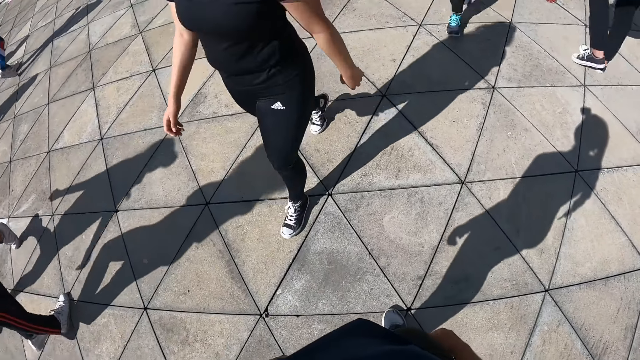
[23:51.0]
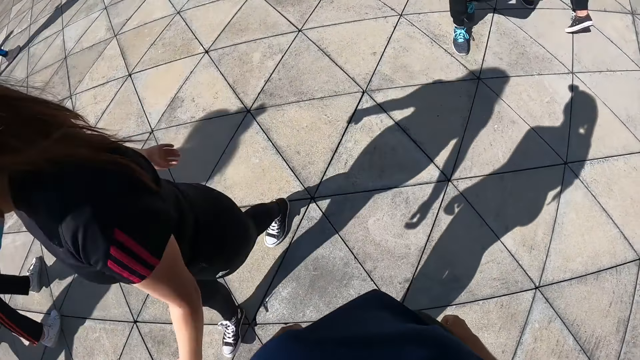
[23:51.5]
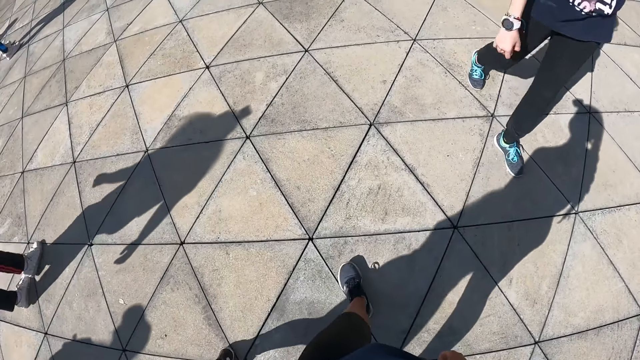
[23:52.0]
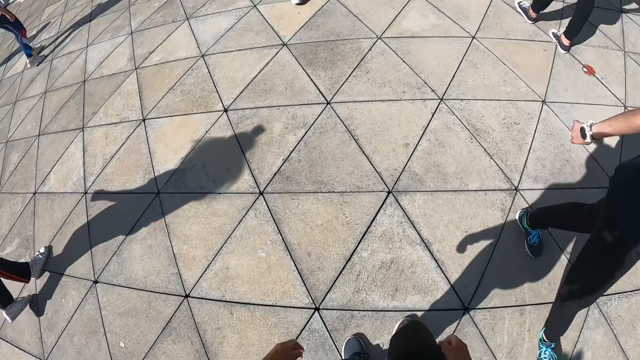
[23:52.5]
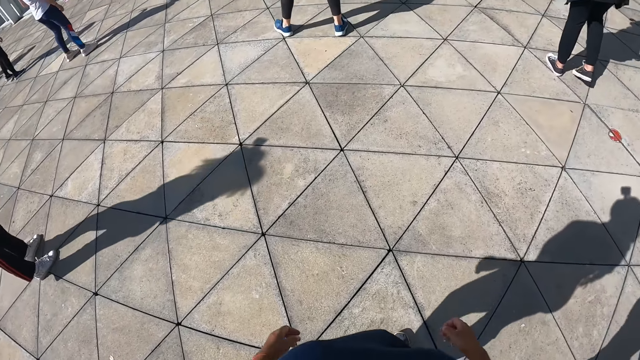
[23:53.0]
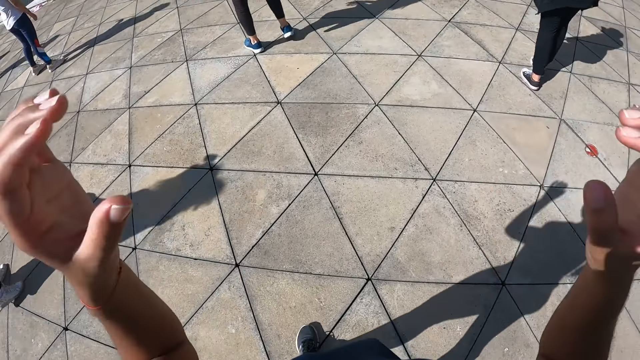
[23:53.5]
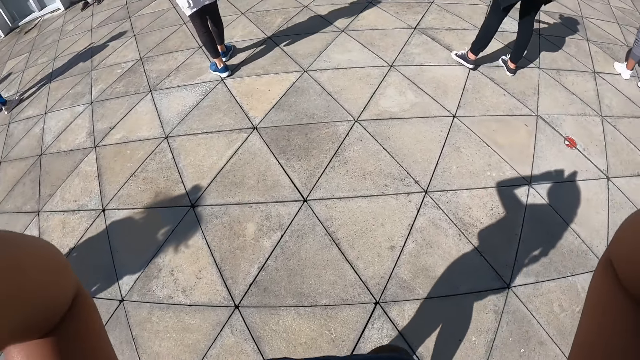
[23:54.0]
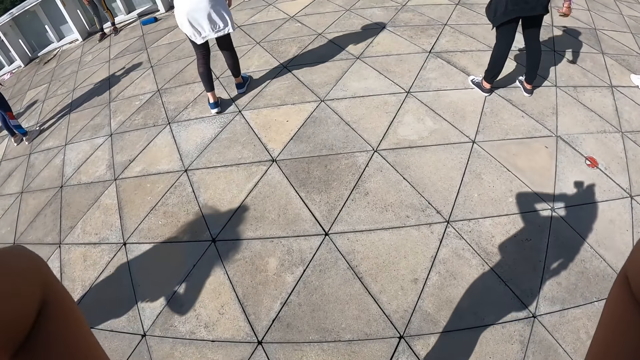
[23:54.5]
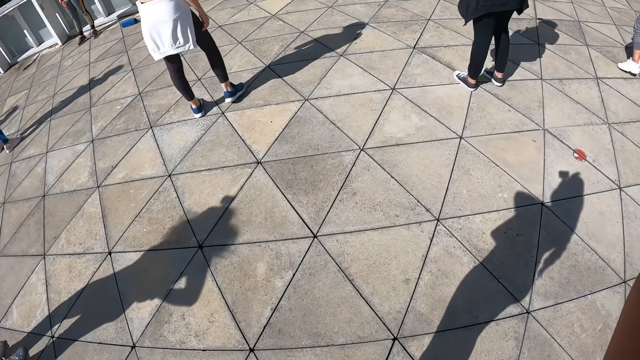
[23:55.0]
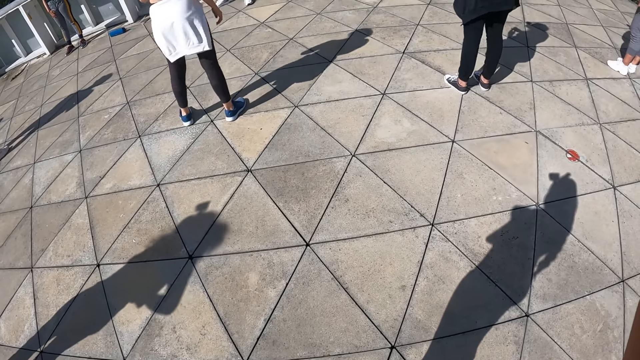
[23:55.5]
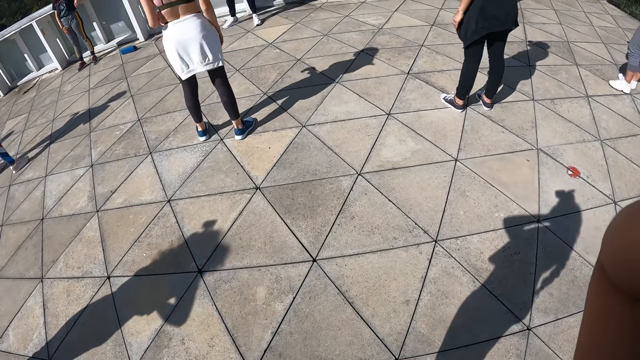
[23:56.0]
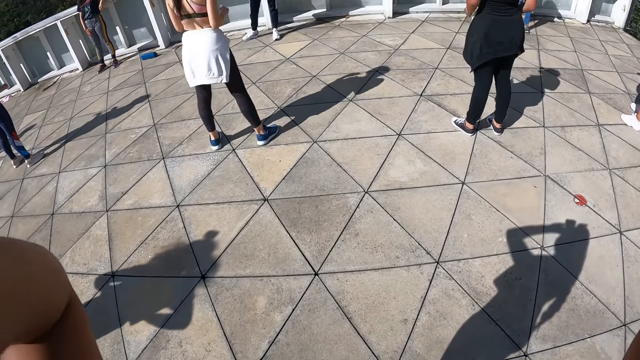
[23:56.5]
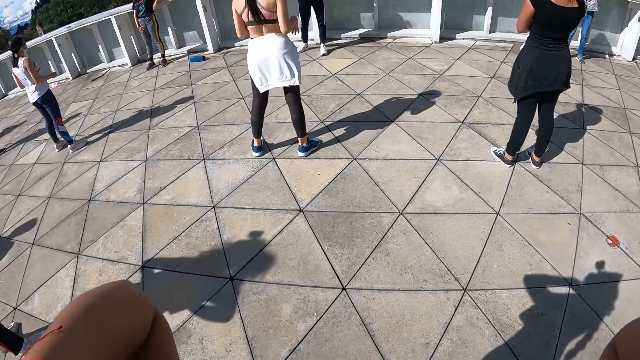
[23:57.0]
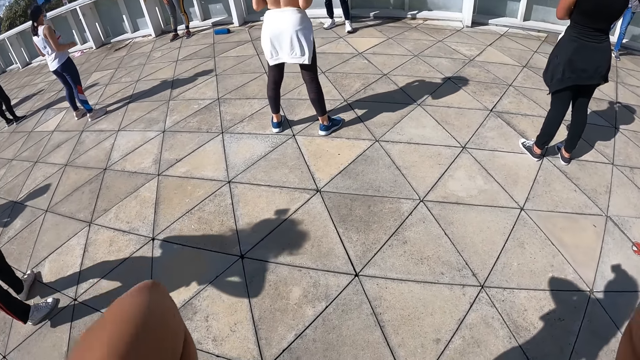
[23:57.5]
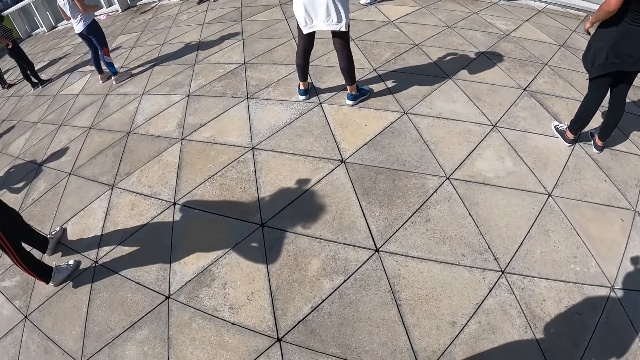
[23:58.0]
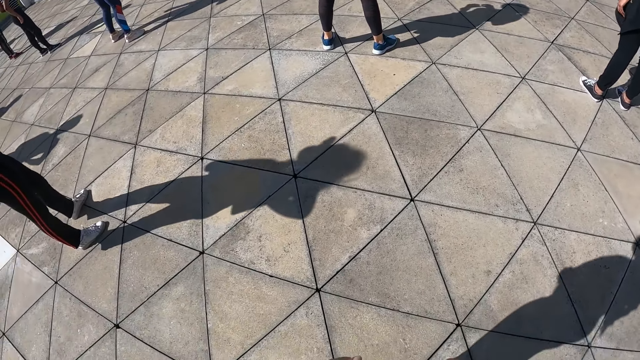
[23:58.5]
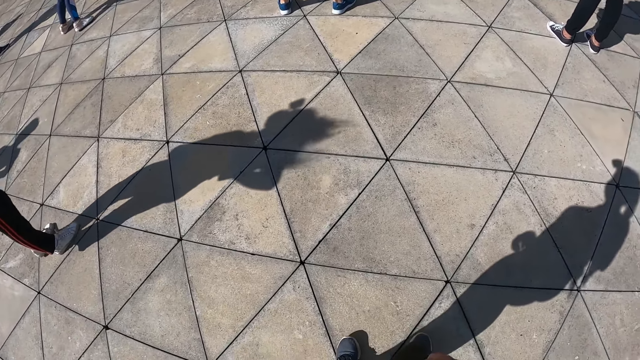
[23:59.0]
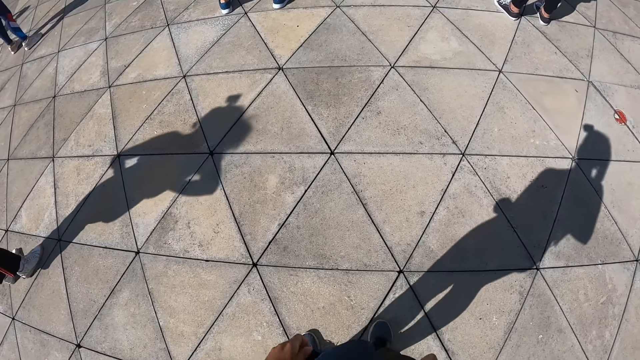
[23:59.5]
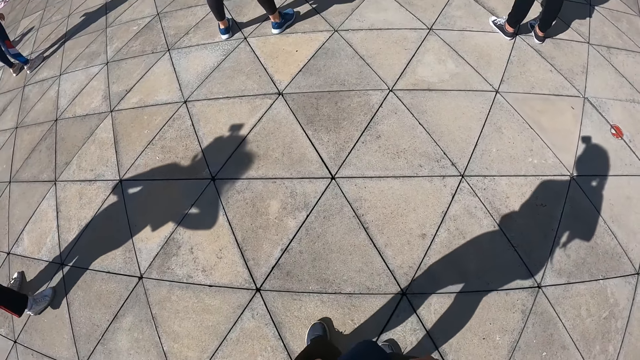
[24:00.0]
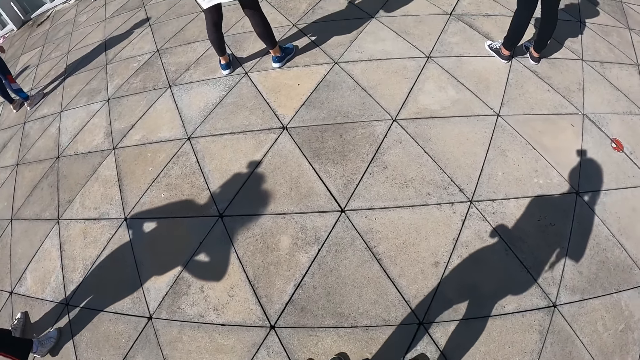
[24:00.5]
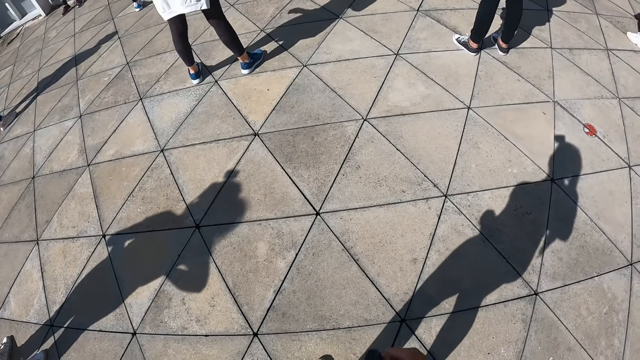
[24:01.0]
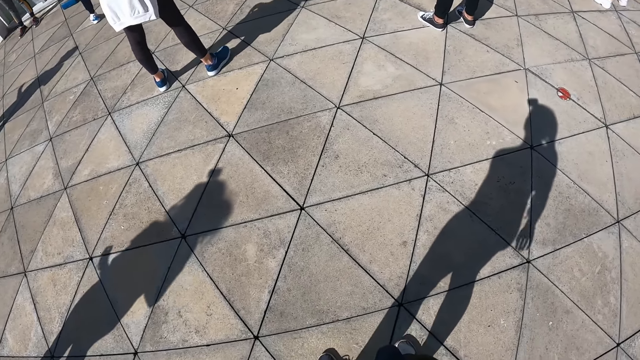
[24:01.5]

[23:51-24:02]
A woman walks past the camera wearer. Another woman walks past the camera wearer. The camera wearer lifts her hands up. She adjusts her cloth with both hands.

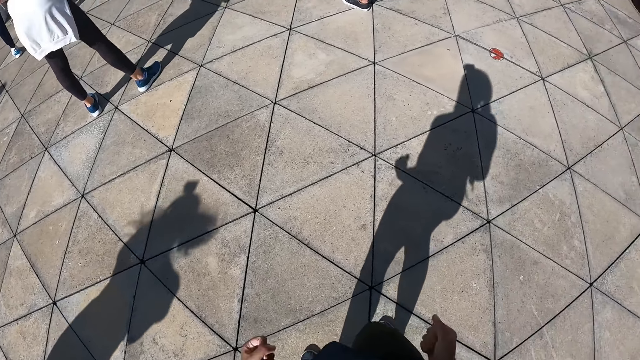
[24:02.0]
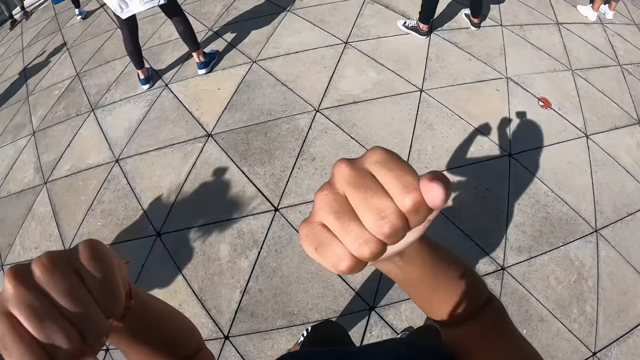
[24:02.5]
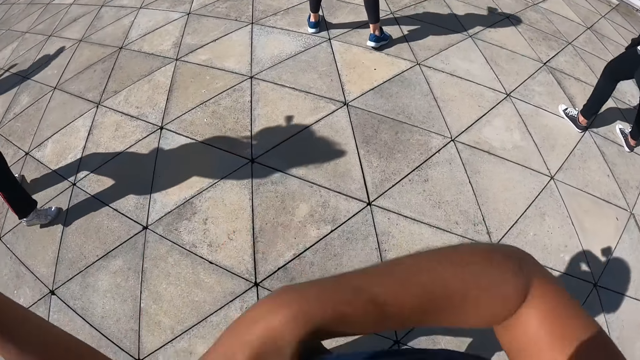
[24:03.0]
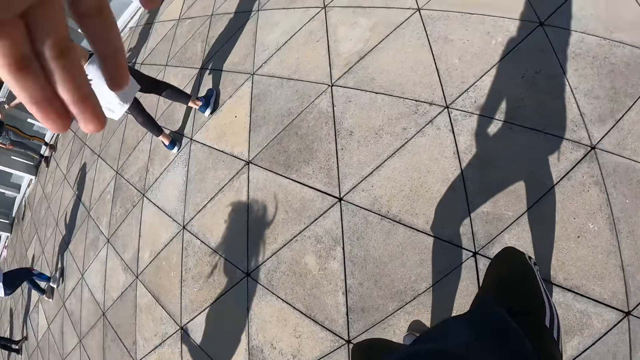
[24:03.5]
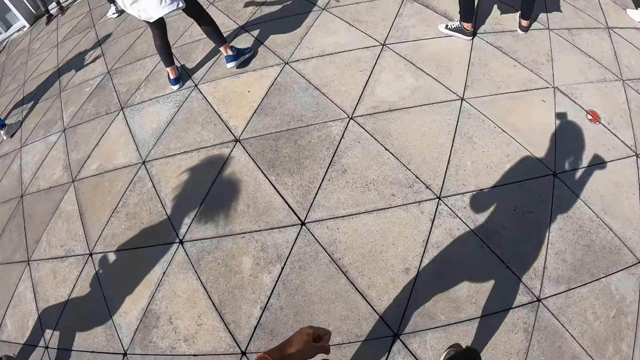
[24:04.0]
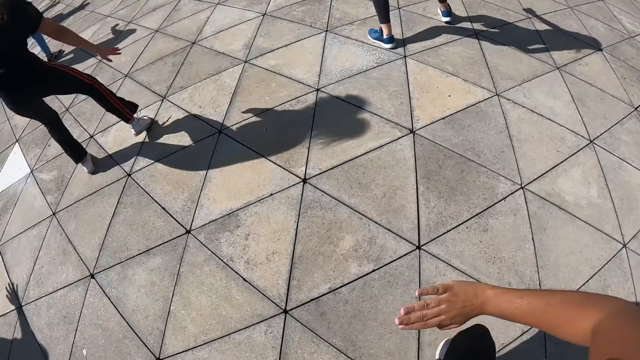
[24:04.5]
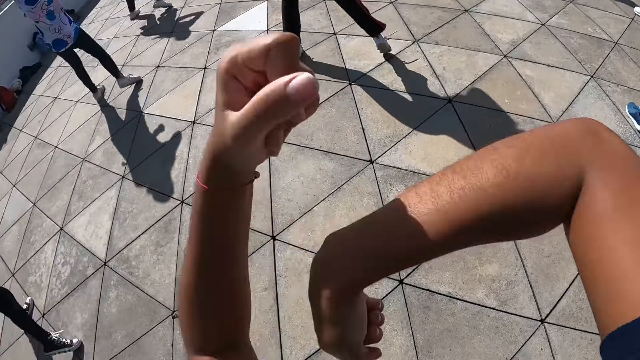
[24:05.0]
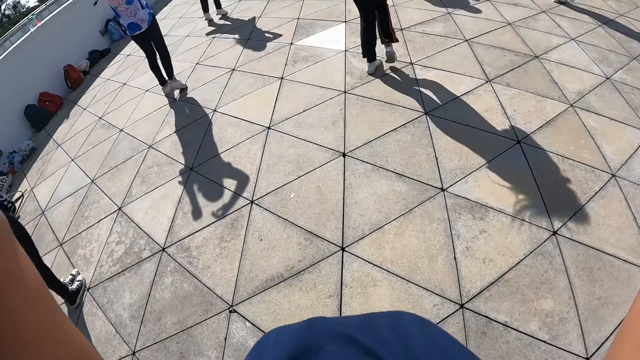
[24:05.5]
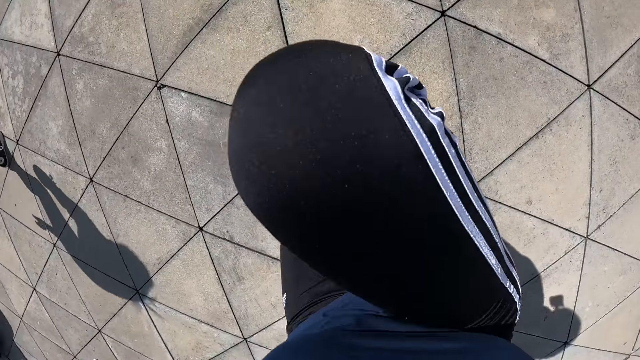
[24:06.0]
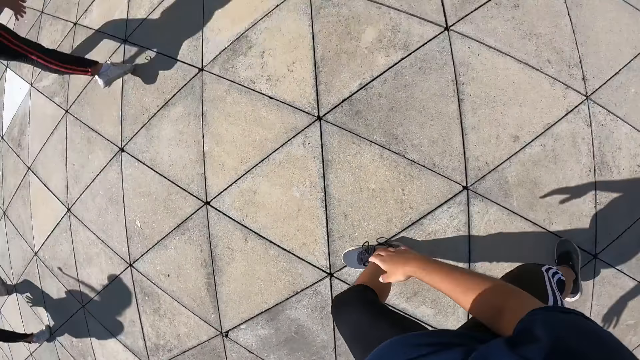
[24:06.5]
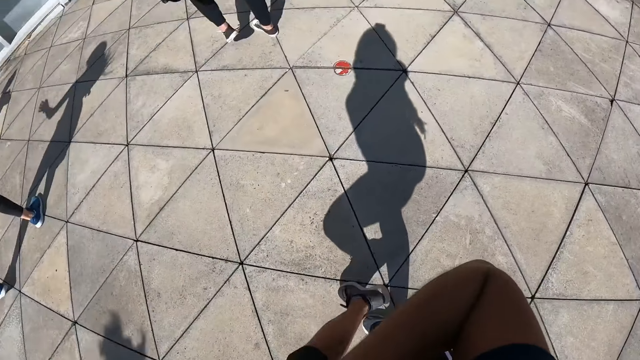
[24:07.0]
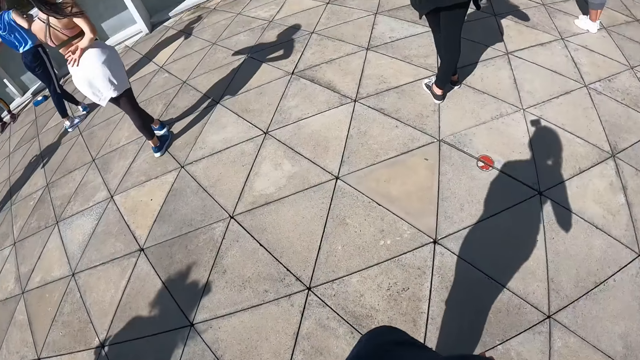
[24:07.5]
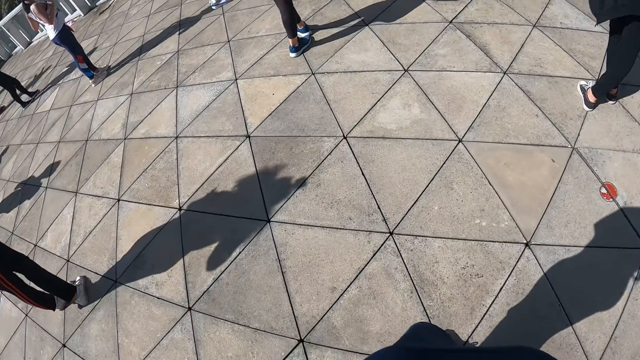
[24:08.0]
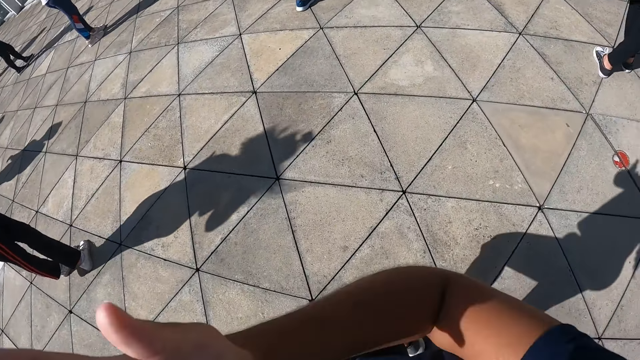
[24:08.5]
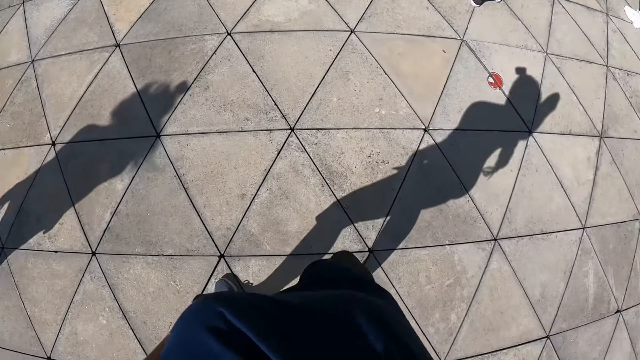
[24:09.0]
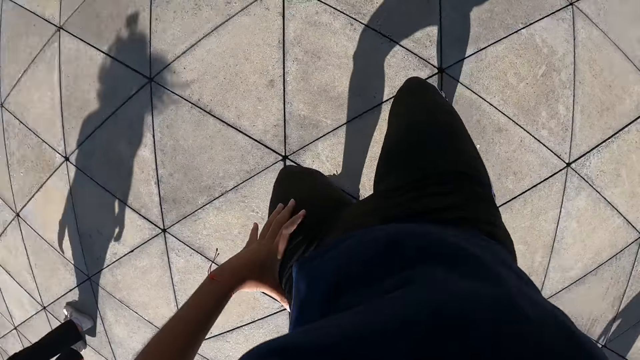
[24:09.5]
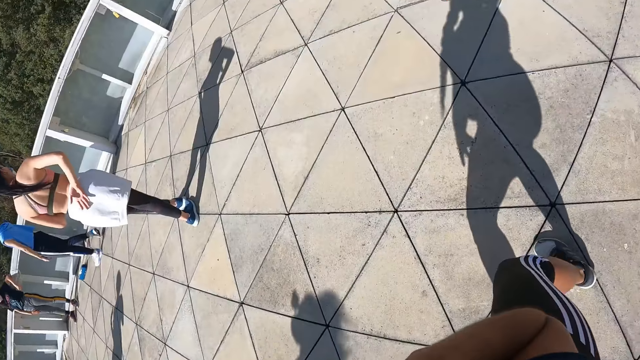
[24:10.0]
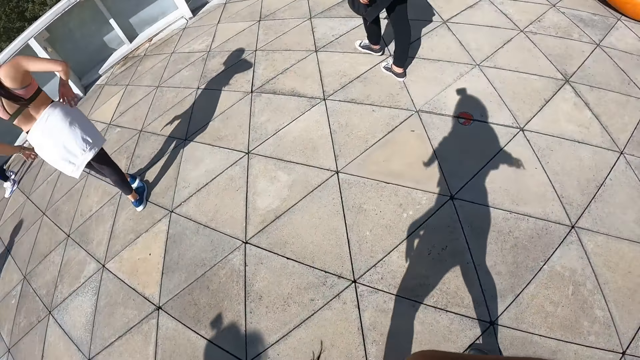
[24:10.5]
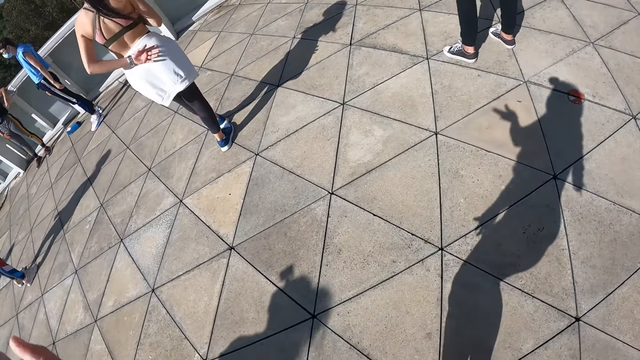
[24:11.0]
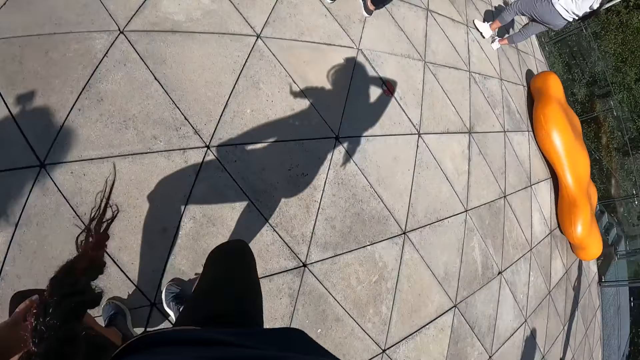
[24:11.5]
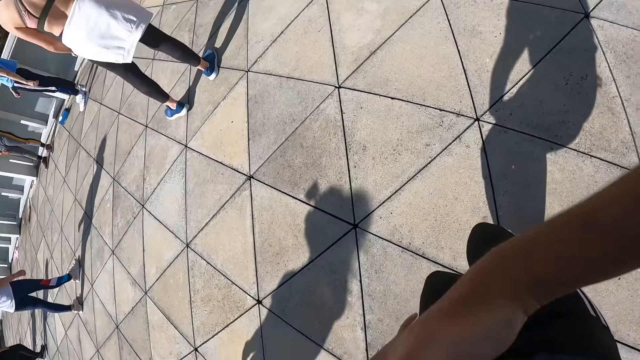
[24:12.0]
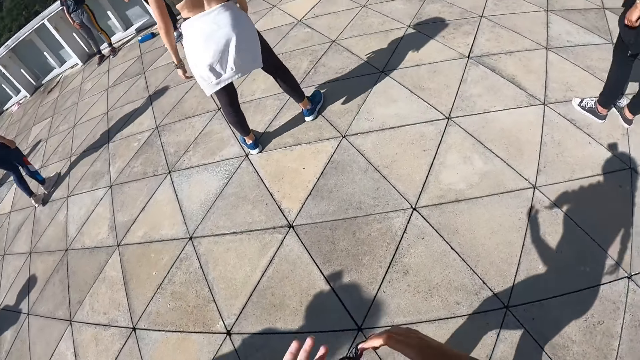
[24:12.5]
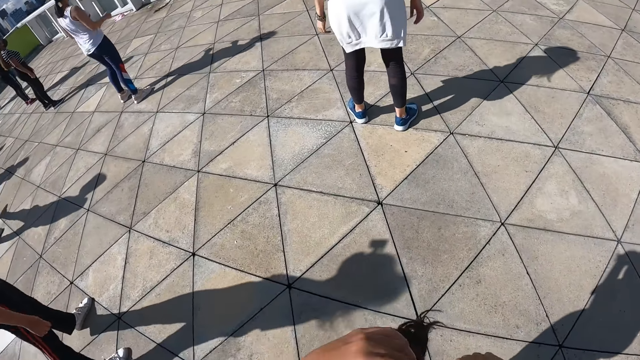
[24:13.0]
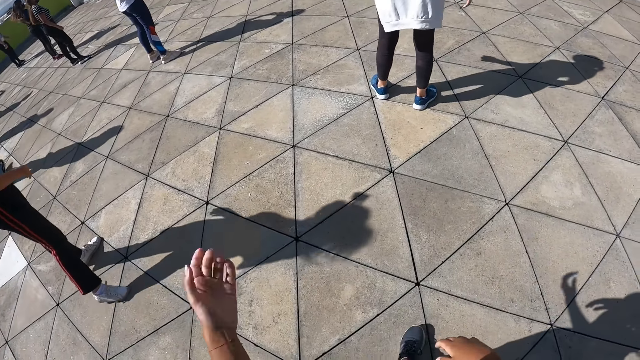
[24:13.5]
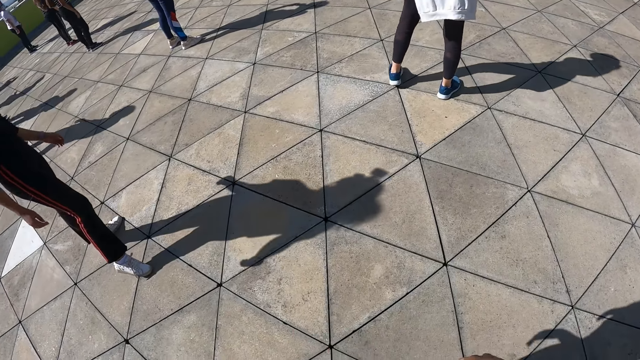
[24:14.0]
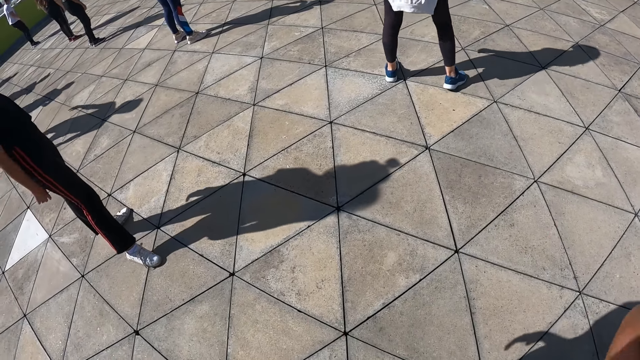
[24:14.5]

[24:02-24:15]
The camera wearer performs the dance steps with both hands and legs. She gestures. She lifts her right leg up. She gestures. A dance instructor stands in front of the group of people.
